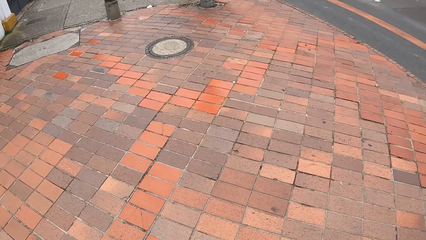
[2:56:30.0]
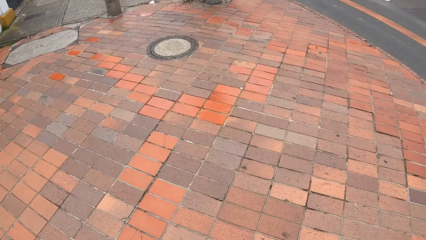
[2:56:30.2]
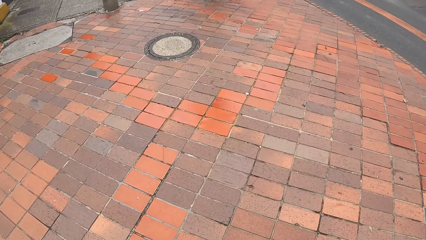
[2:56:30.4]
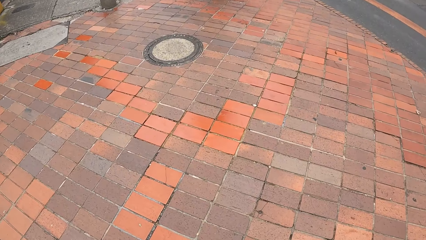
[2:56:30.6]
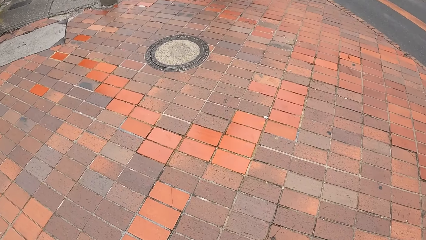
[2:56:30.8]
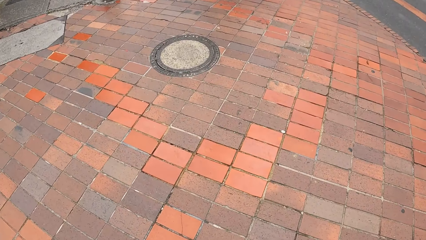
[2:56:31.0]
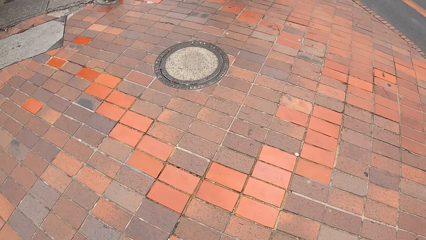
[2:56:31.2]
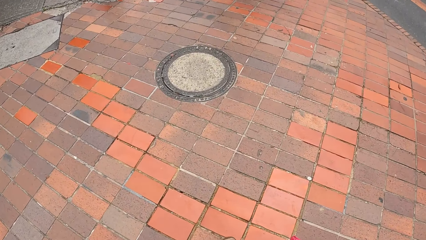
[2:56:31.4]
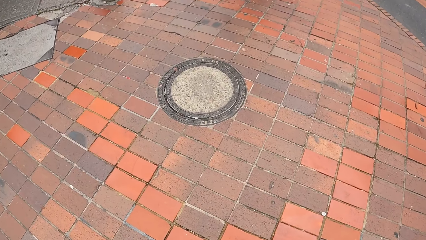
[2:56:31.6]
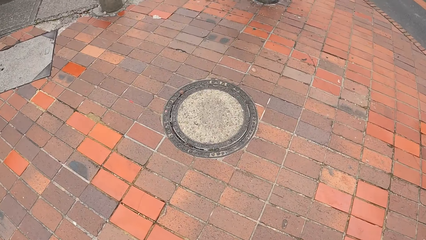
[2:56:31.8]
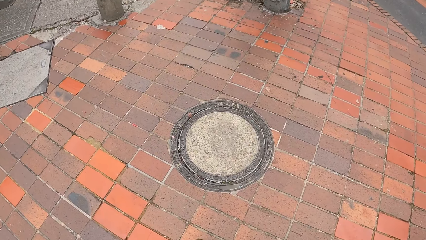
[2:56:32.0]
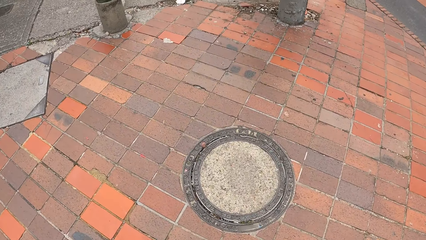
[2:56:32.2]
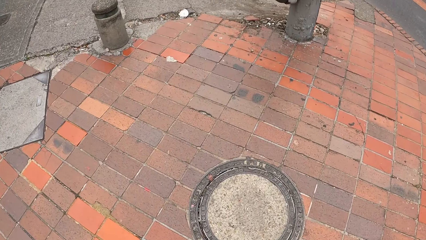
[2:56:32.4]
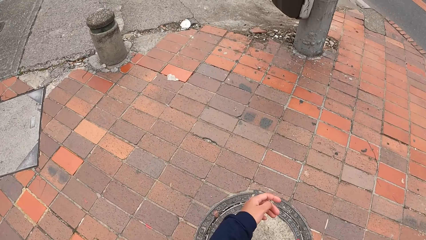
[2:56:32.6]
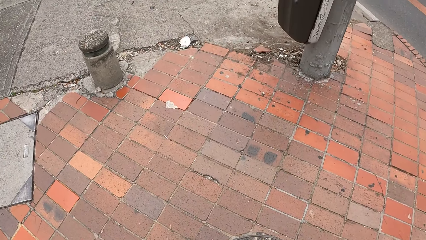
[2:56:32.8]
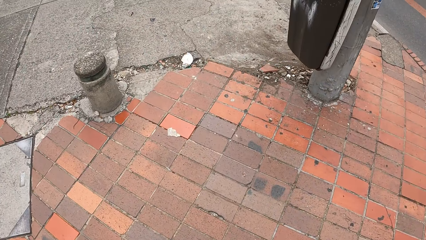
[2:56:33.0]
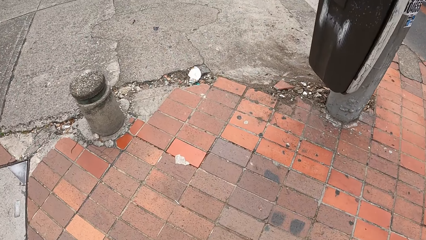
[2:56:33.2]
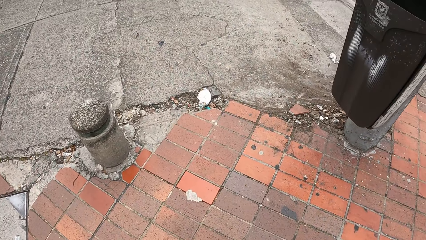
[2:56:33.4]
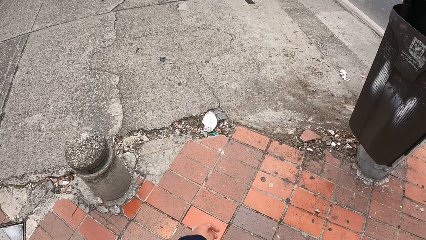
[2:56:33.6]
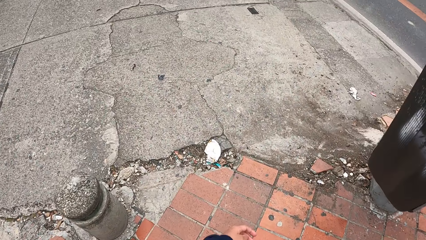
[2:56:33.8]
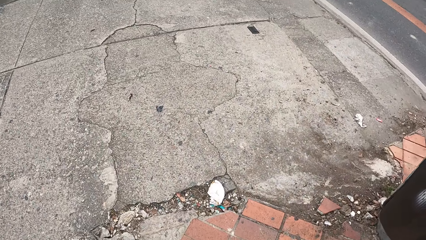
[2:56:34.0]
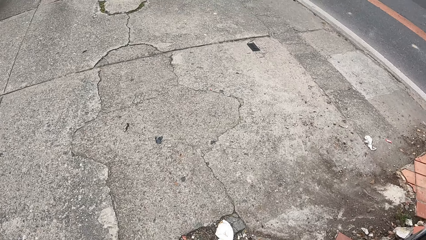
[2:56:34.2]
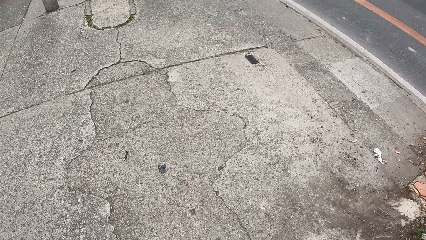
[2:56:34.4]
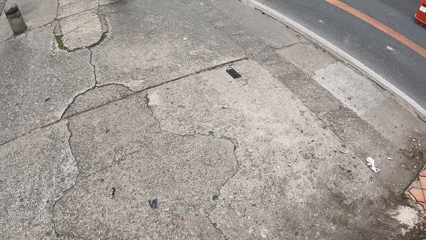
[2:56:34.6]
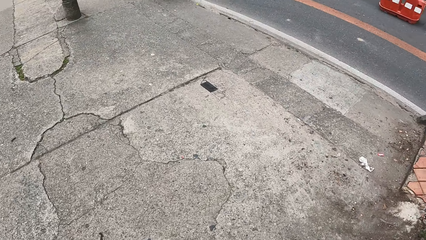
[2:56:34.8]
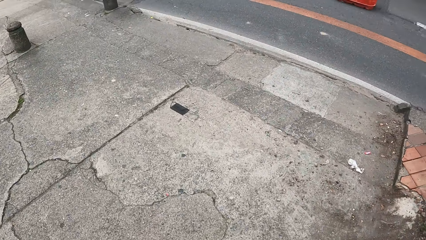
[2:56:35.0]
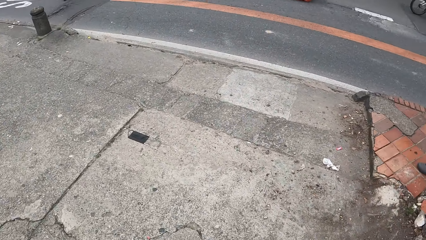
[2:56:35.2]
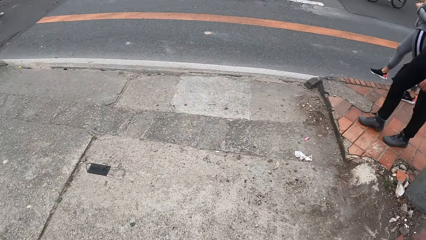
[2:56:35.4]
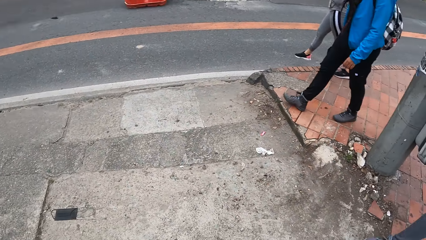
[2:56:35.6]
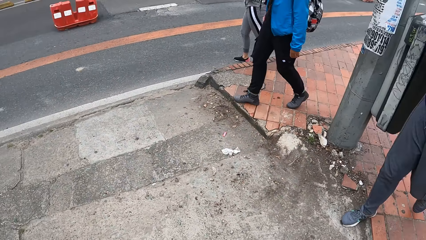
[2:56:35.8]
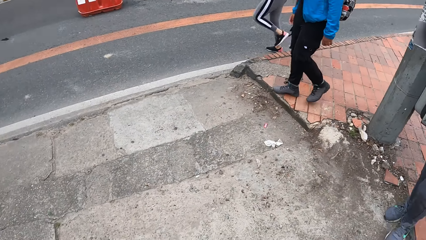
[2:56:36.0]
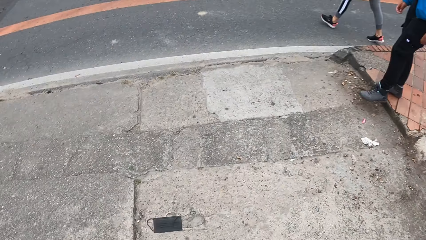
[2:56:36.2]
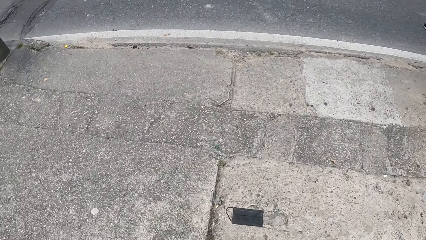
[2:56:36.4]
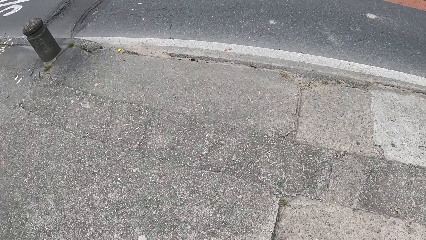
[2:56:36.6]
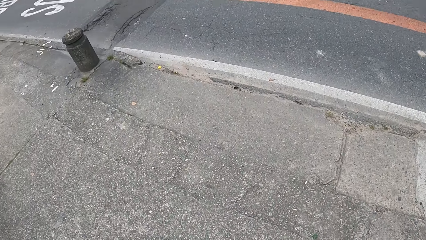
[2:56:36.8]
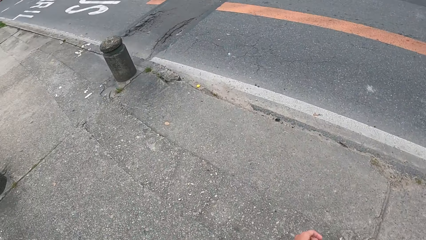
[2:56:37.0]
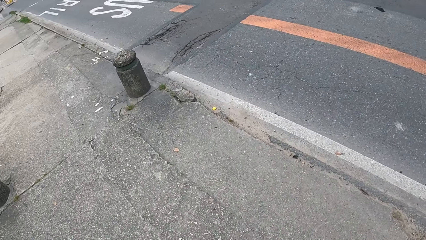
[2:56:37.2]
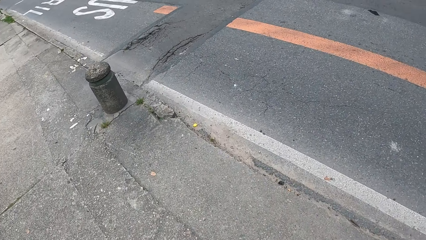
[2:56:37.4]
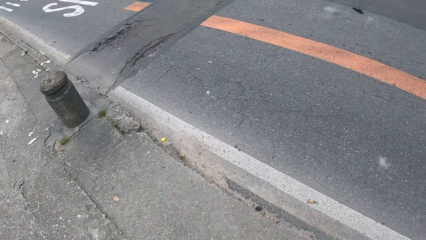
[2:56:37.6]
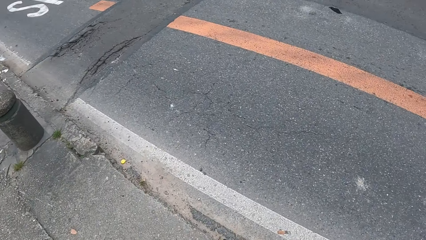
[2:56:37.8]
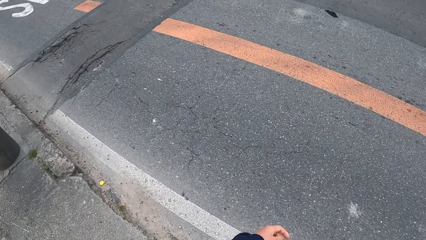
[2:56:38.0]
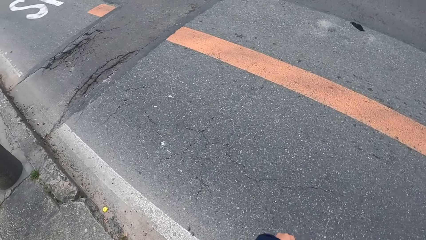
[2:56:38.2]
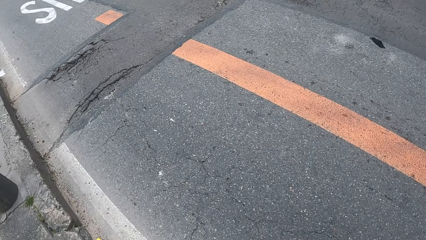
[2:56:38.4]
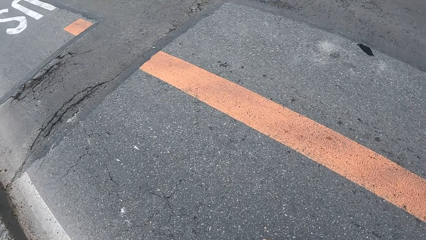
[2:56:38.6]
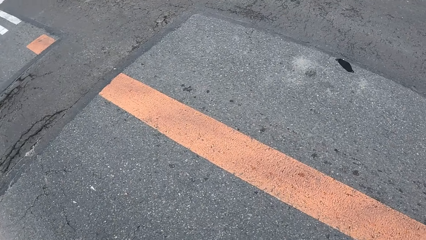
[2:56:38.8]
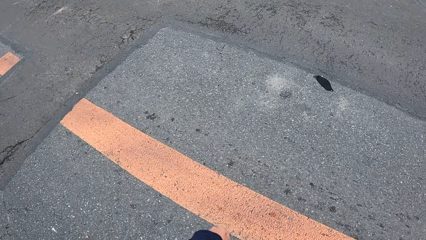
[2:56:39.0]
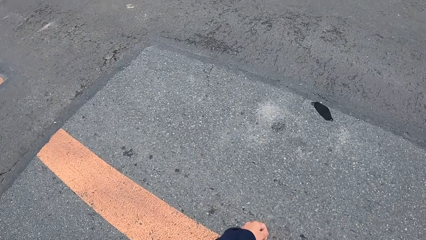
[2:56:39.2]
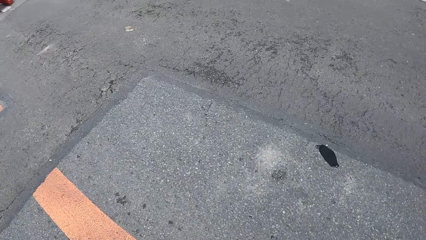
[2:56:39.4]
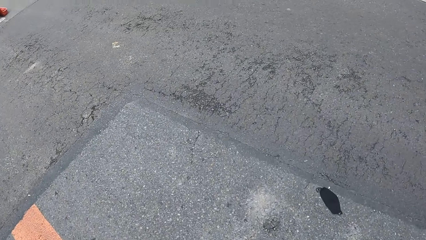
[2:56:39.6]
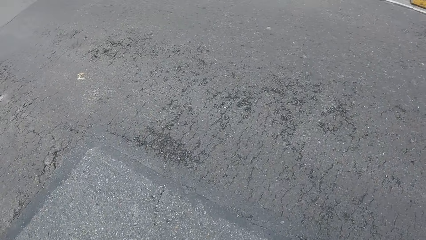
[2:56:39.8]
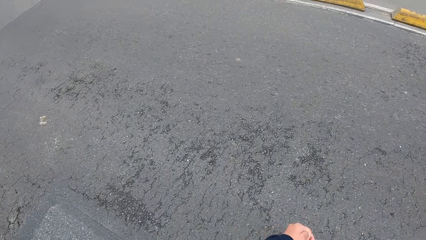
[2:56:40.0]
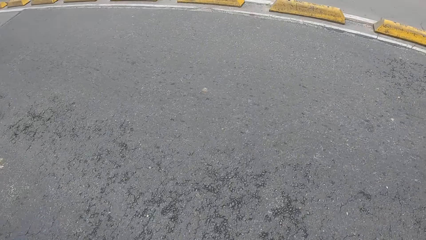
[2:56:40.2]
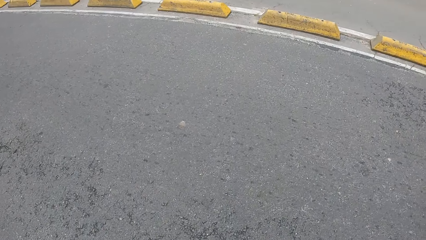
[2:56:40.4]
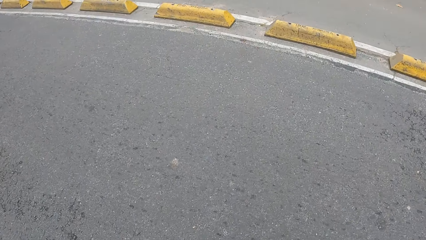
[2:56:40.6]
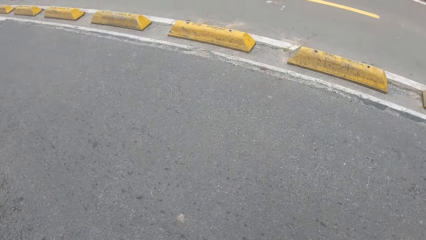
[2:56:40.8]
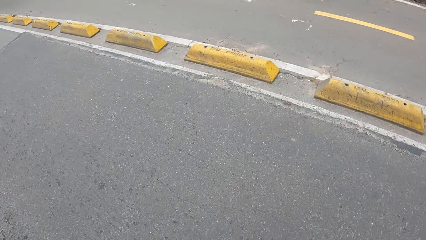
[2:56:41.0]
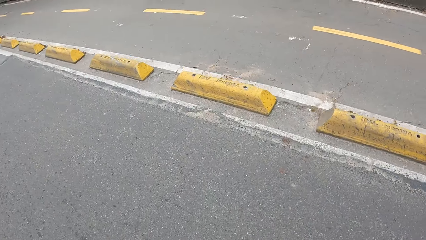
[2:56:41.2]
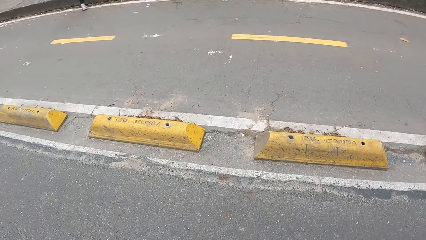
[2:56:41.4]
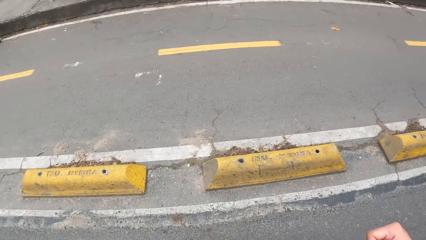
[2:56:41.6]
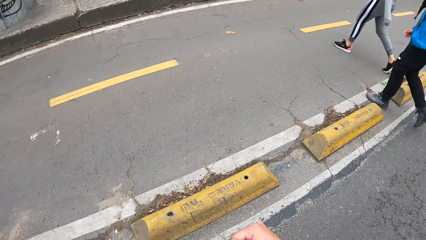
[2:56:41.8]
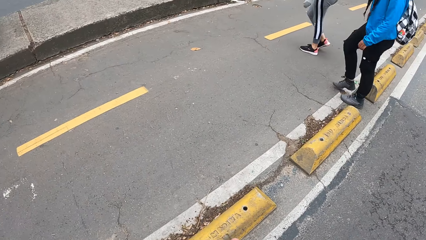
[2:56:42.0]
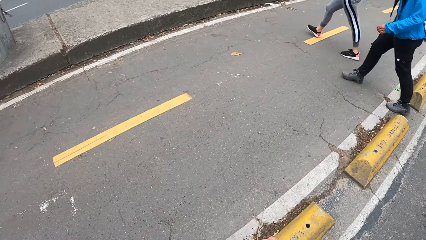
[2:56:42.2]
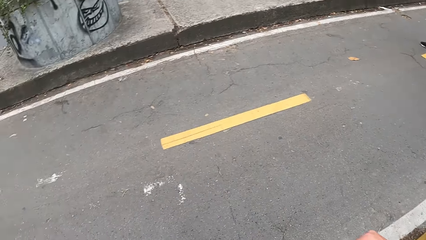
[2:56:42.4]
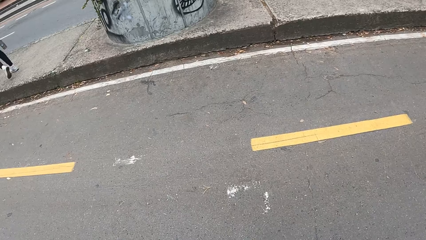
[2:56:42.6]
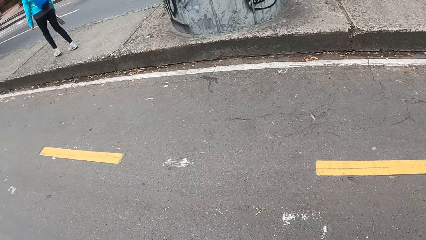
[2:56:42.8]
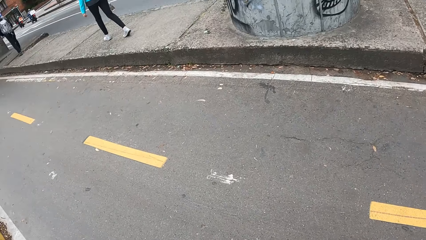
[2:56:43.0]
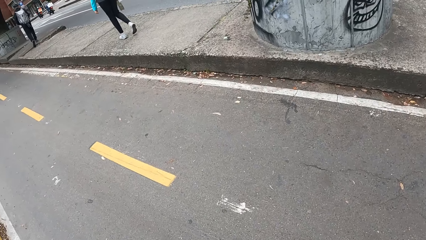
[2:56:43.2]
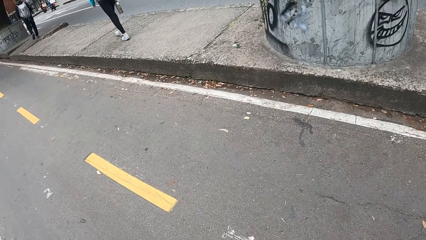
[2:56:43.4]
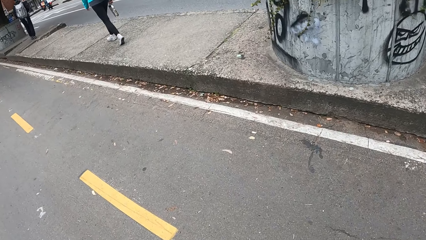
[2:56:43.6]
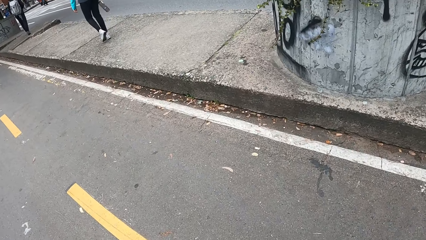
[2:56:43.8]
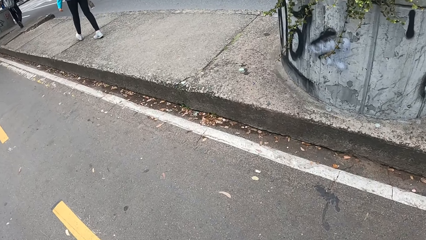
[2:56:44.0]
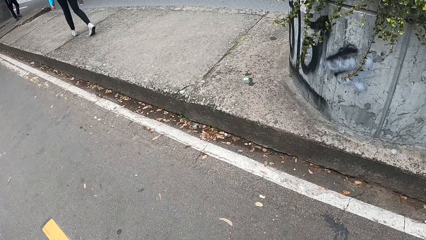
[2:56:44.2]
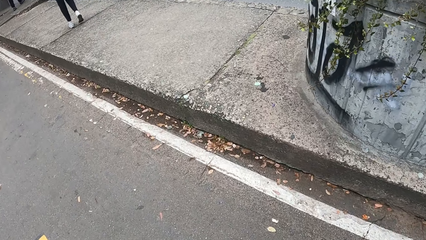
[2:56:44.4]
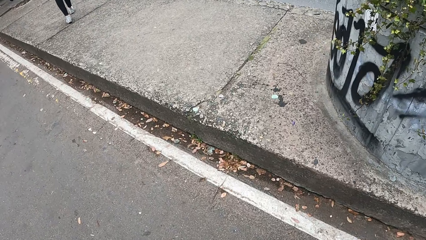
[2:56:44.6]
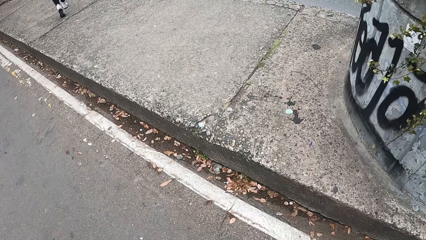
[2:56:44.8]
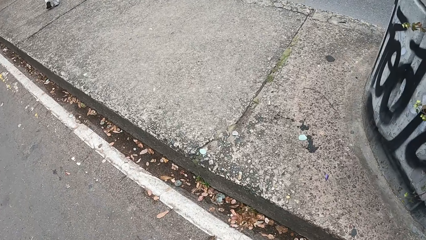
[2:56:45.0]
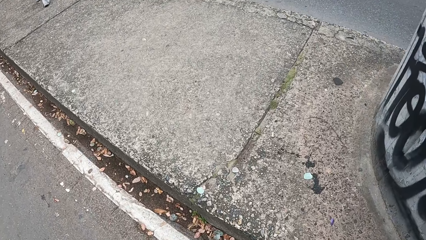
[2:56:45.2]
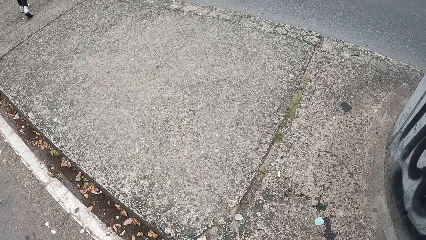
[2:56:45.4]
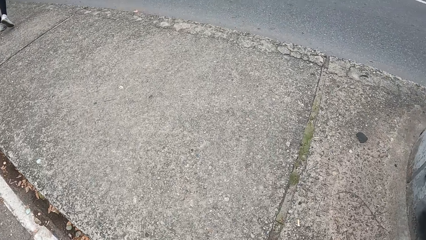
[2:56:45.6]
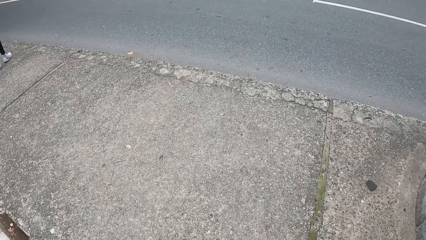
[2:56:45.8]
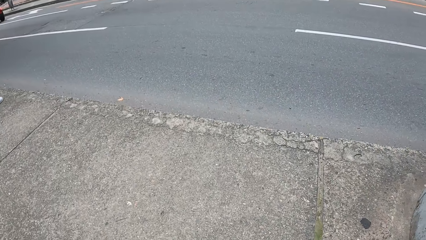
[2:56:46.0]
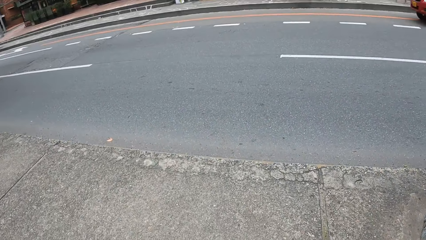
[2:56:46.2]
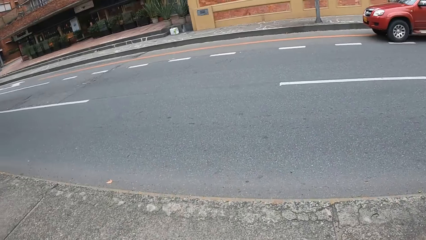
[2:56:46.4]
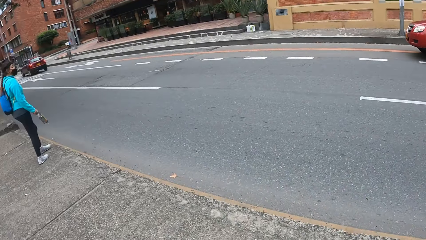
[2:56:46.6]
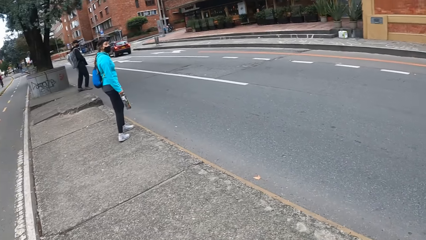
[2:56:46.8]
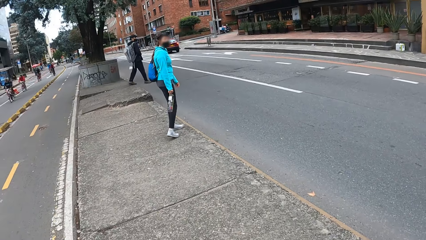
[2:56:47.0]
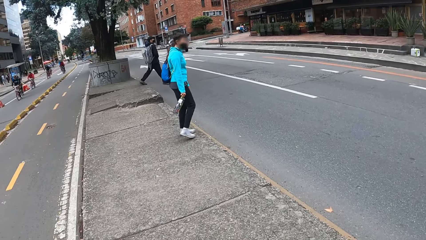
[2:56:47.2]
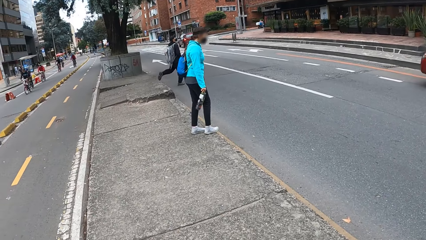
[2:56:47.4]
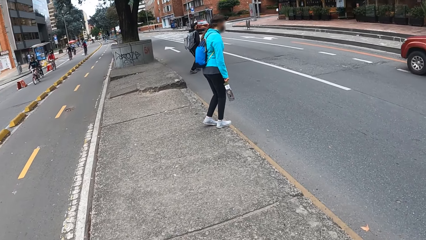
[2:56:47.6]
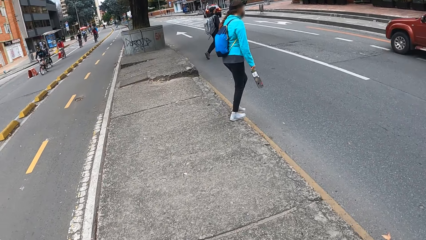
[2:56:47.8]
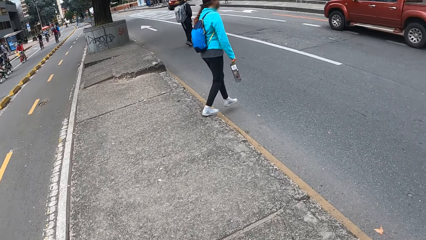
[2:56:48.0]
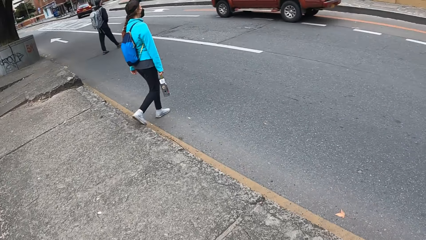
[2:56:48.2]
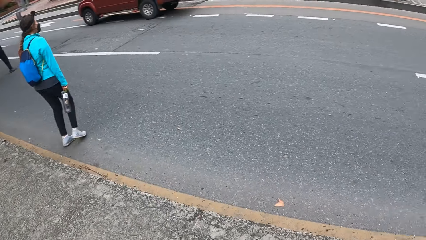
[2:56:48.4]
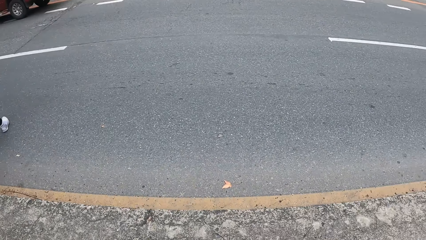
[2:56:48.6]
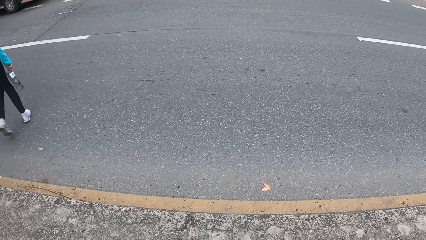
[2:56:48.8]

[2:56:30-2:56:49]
The camera wearer crosses the road. They step on the walkway and look around.
